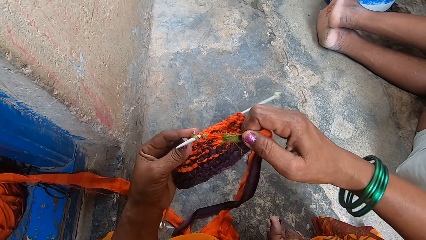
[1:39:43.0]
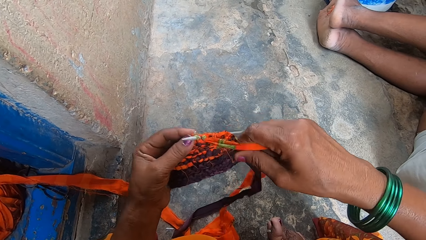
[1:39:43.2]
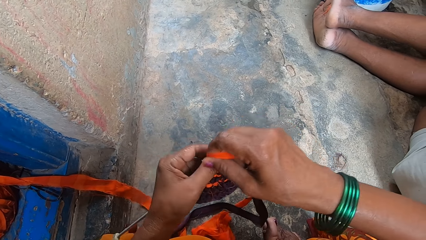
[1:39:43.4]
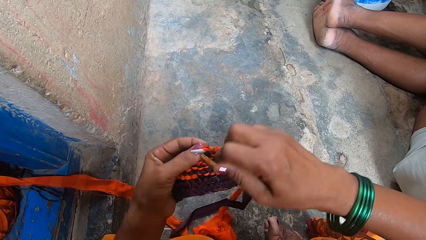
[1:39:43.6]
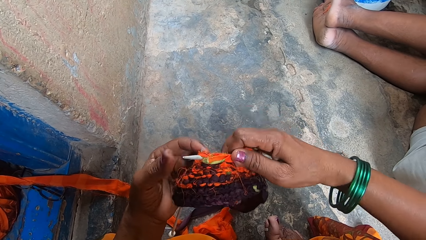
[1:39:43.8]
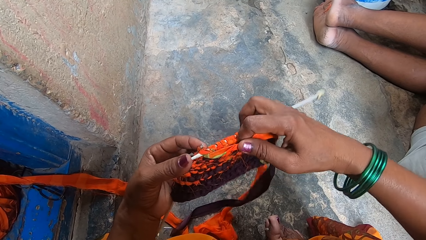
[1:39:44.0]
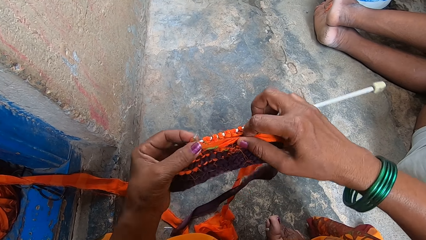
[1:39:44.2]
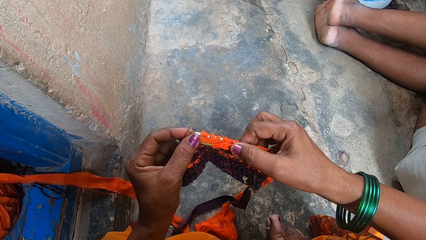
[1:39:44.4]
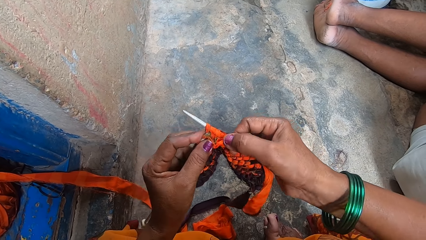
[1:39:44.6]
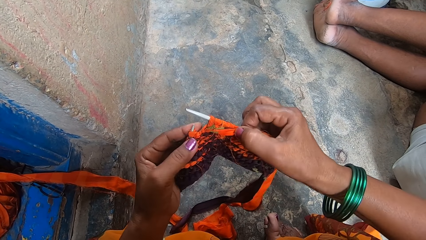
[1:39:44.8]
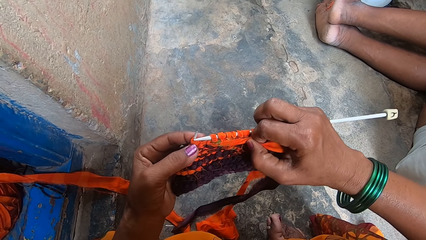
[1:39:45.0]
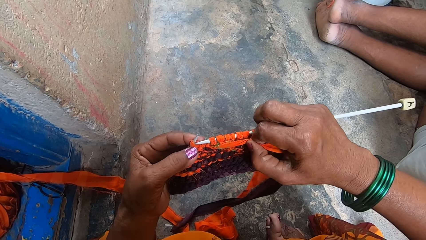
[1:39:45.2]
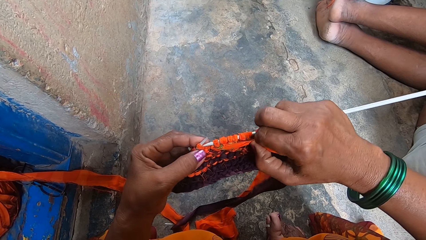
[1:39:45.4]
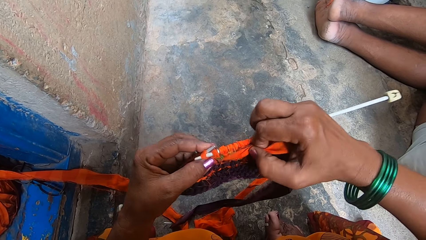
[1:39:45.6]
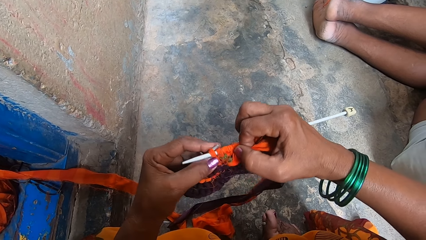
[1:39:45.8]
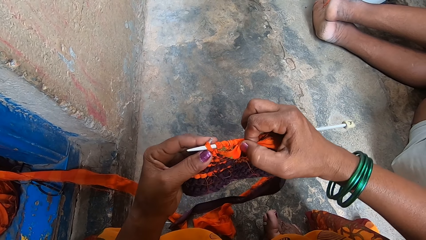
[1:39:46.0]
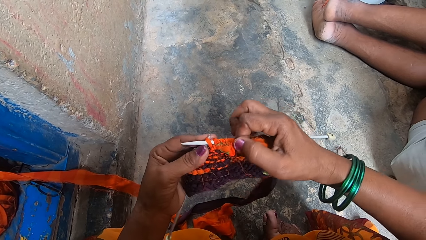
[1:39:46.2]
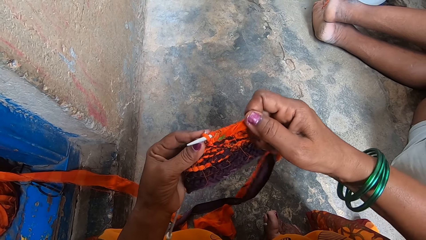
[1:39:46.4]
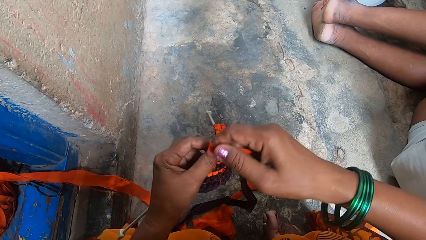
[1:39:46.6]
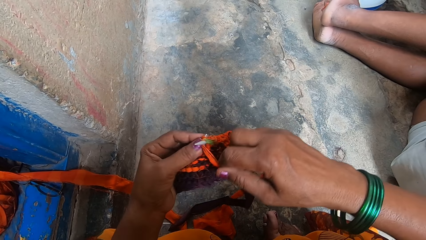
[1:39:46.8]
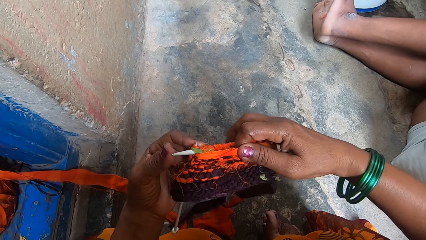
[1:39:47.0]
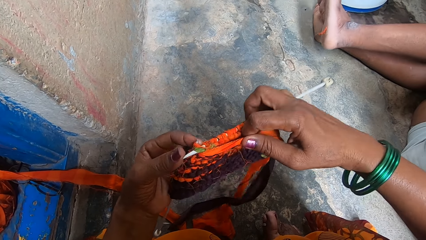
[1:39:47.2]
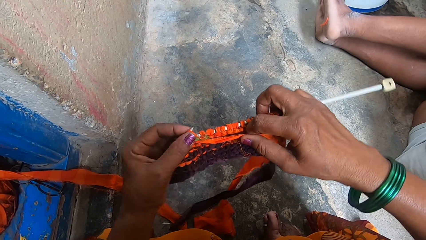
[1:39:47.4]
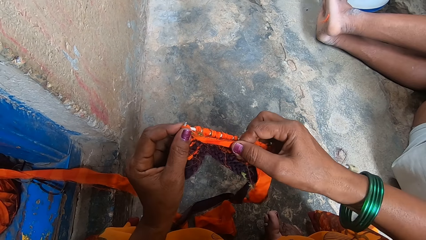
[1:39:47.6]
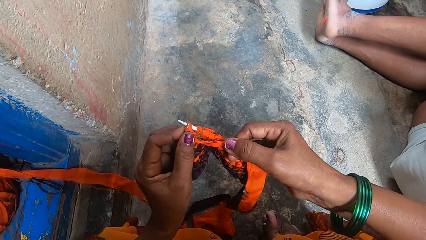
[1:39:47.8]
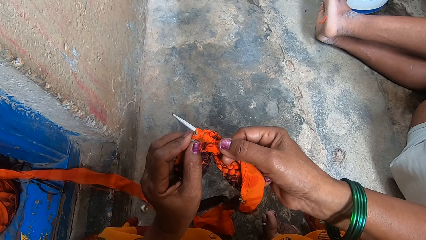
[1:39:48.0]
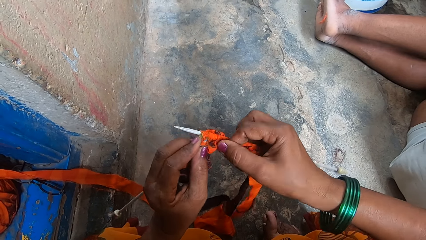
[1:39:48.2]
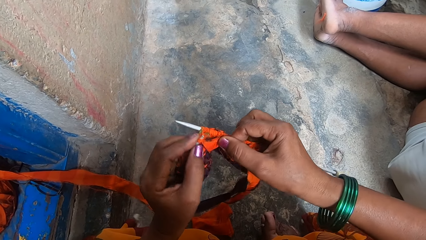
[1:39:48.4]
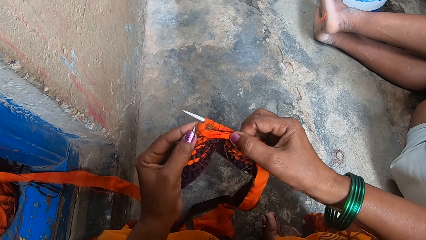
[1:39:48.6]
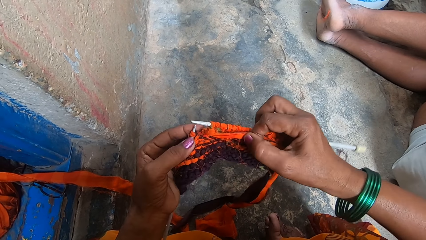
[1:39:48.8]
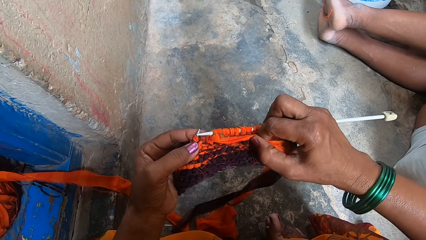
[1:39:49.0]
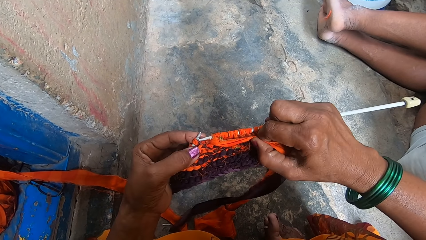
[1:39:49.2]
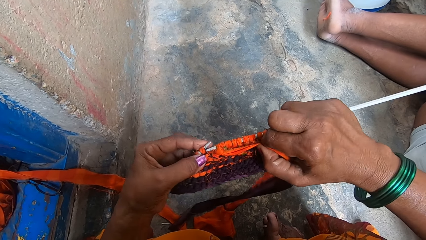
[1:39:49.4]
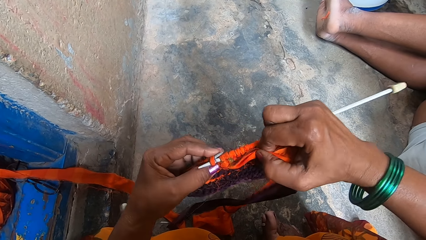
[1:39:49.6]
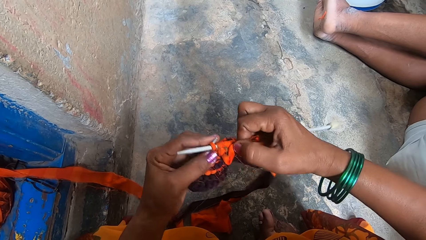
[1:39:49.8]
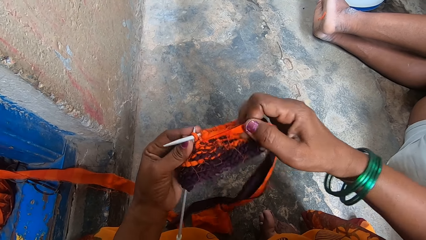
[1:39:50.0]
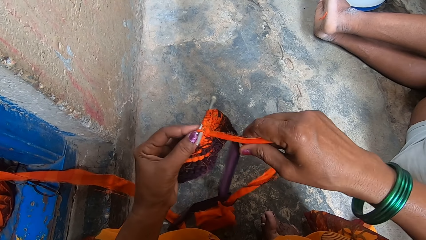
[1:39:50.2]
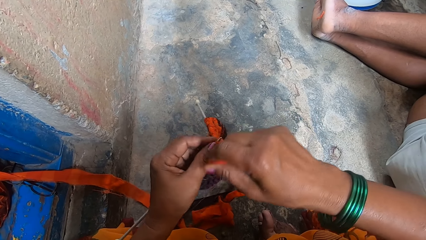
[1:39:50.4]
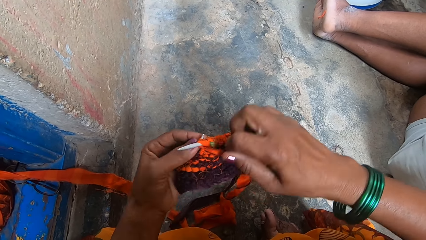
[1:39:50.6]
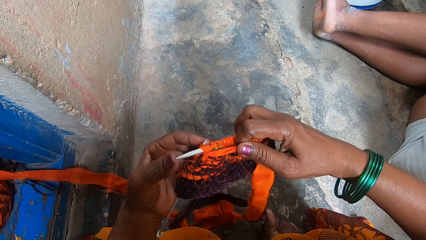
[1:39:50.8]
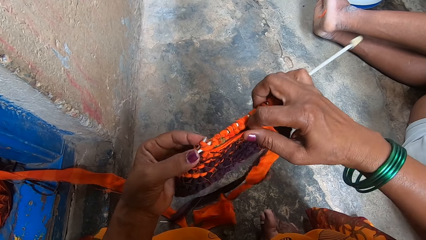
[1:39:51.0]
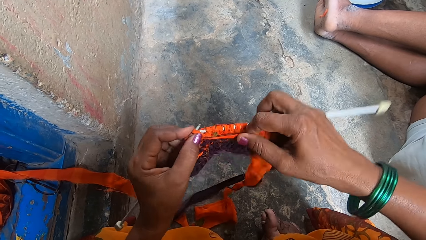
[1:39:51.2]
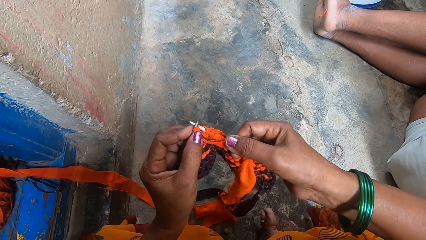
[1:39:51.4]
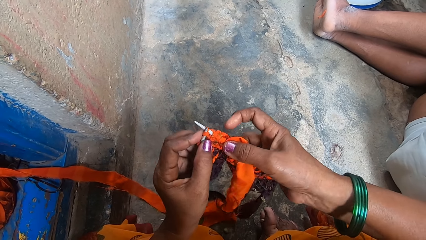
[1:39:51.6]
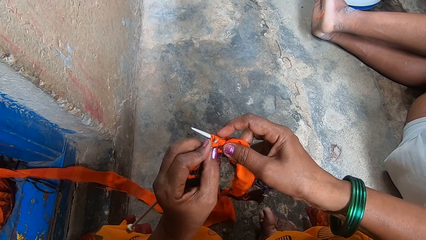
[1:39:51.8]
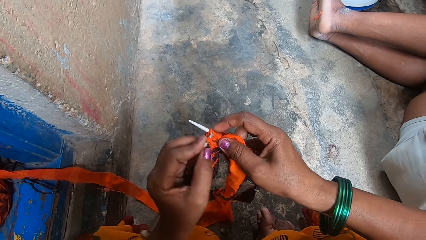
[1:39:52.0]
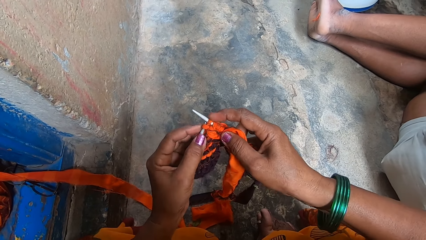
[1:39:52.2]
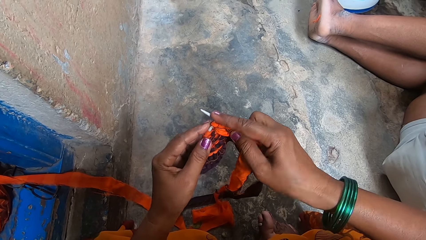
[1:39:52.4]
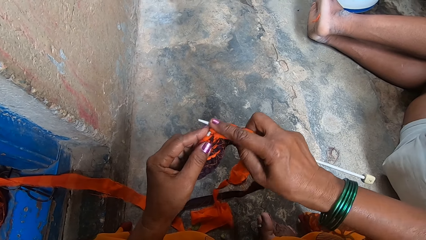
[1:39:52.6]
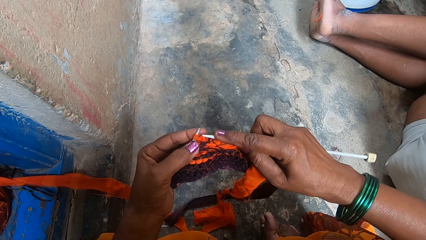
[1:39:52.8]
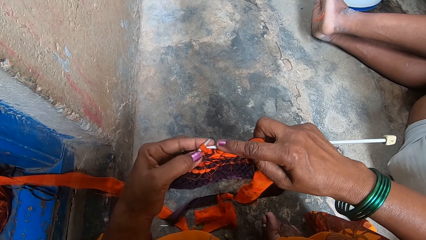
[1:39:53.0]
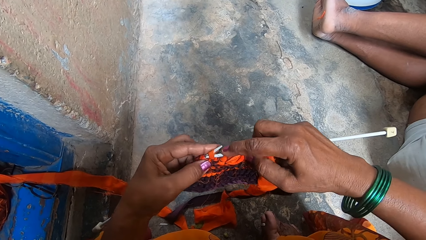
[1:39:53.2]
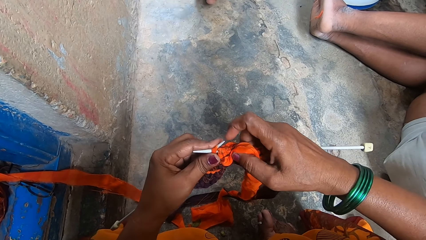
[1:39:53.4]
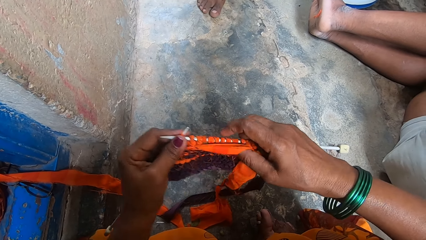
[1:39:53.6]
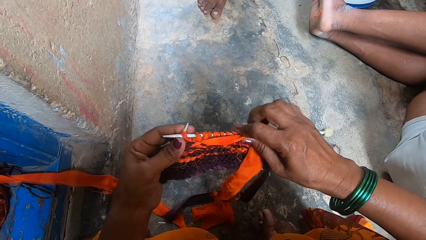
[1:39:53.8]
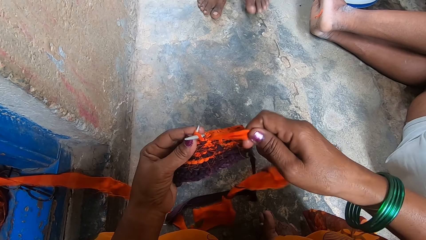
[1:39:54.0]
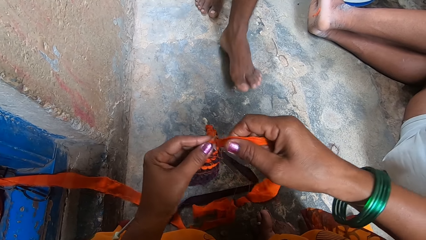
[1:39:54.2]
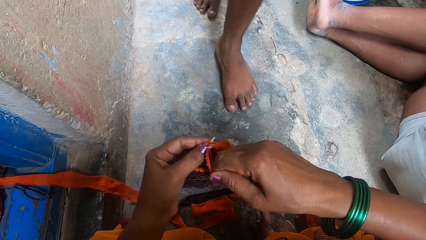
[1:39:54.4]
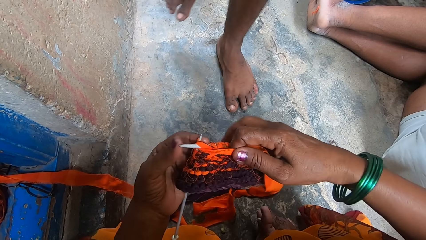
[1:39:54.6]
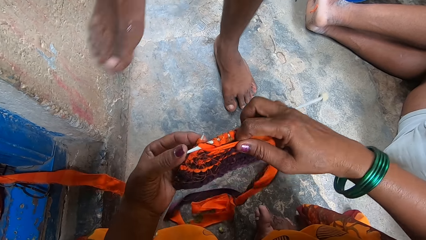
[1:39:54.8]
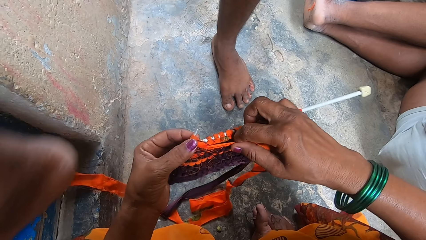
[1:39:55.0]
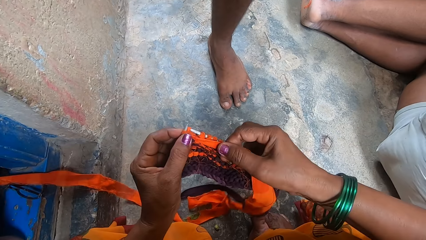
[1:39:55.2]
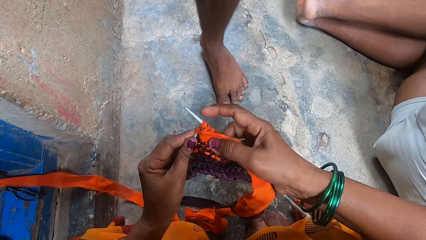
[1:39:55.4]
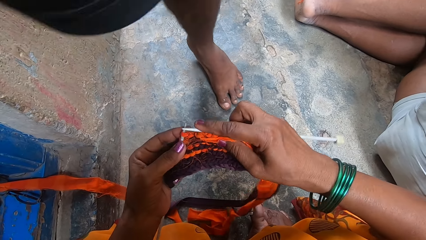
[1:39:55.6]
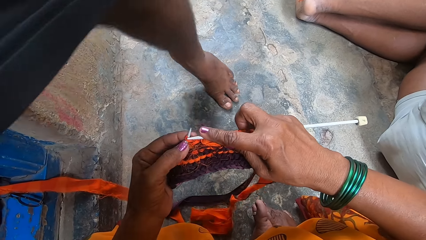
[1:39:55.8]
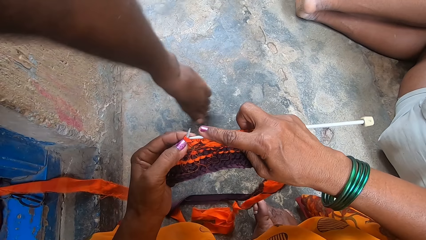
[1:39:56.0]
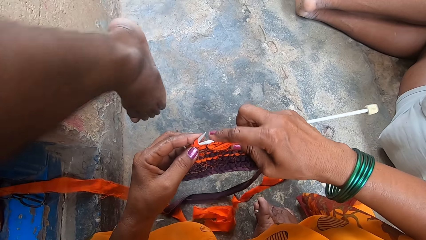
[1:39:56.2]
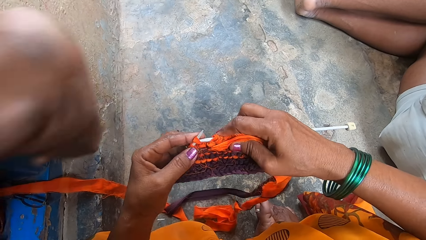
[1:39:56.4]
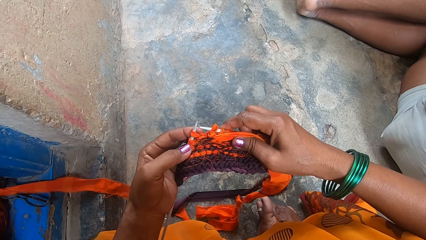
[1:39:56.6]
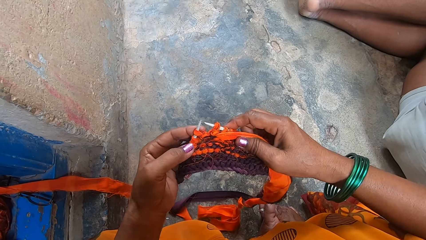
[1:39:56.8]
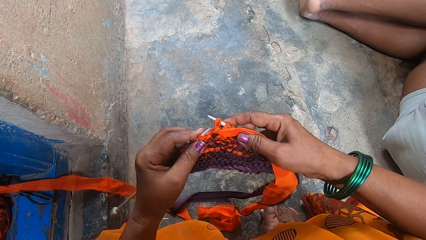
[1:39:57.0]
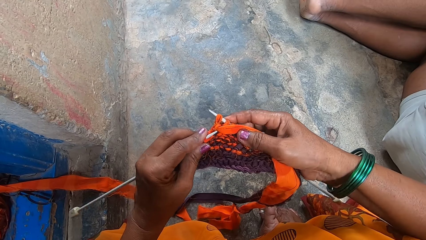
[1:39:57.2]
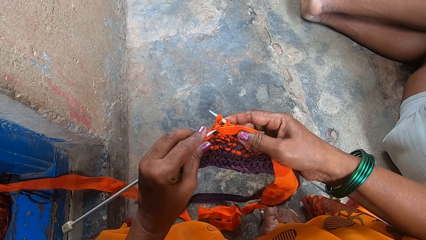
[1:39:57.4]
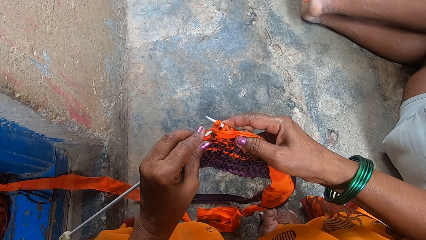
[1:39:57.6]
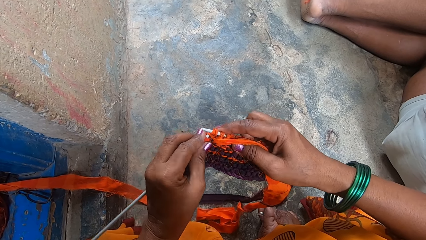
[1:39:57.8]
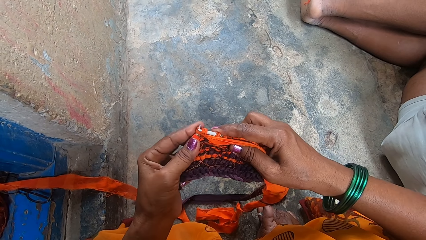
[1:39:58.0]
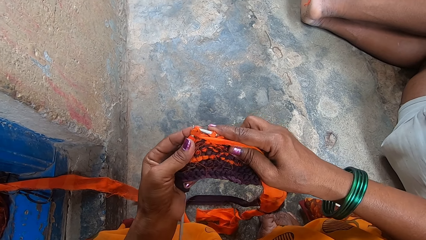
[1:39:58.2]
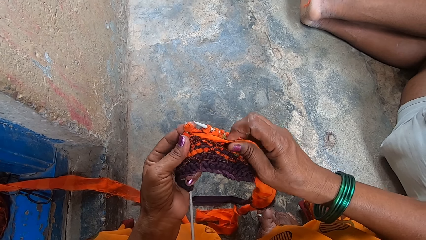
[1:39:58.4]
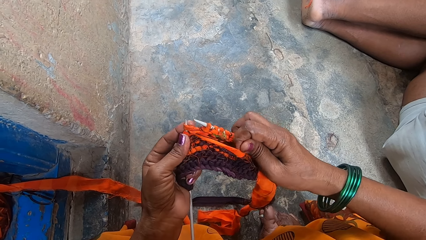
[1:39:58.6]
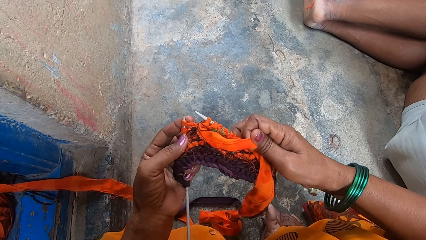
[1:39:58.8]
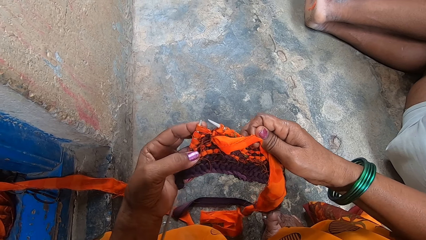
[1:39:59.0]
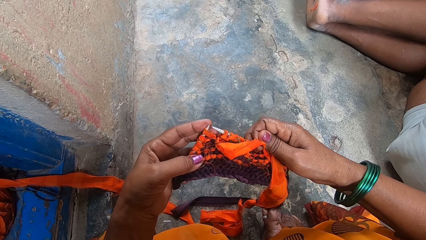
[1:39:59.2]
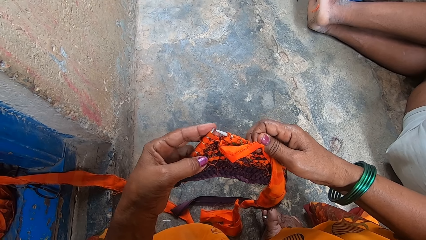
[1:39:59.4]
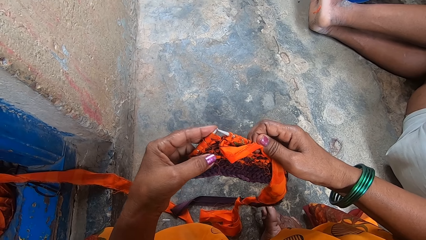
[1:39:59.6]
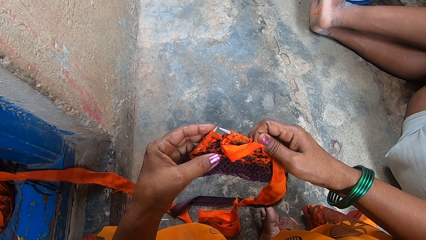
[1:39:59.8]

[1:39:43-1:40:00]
A man walks. The camera wearer knits.
